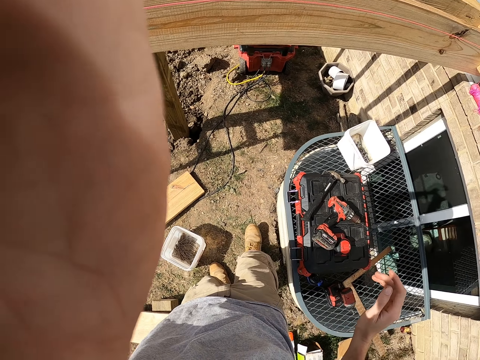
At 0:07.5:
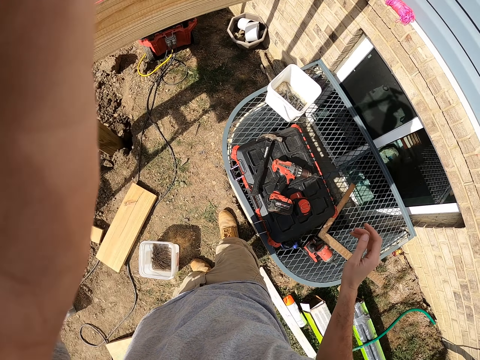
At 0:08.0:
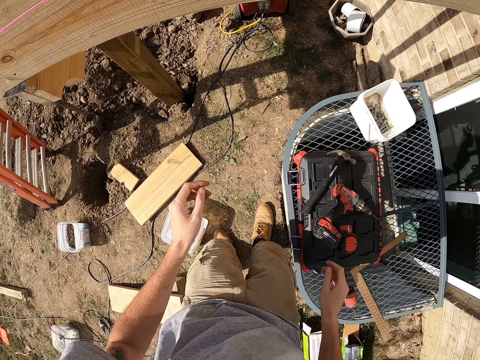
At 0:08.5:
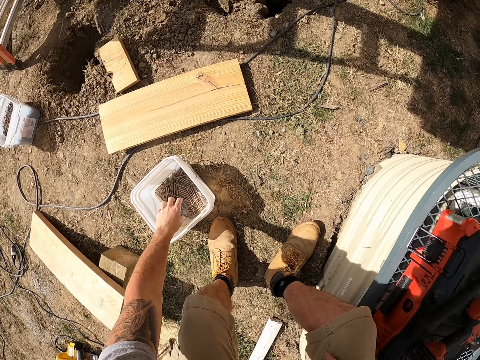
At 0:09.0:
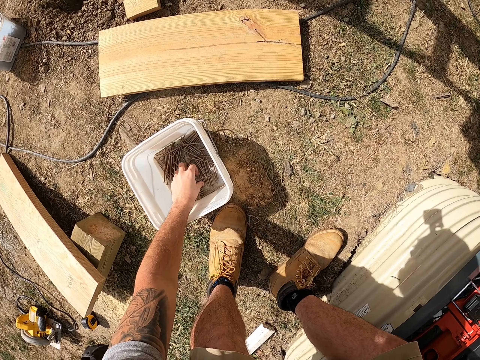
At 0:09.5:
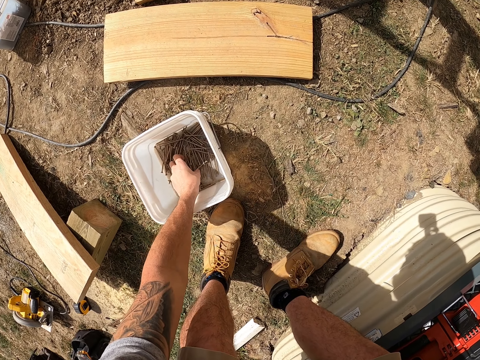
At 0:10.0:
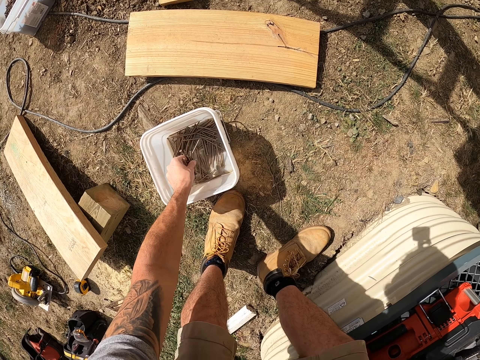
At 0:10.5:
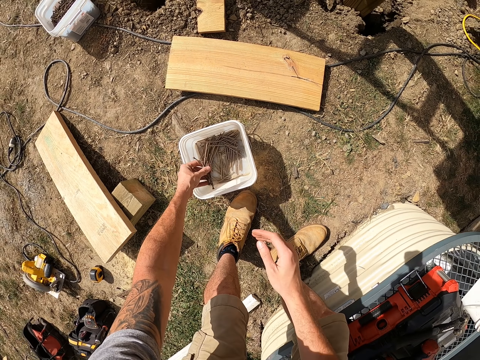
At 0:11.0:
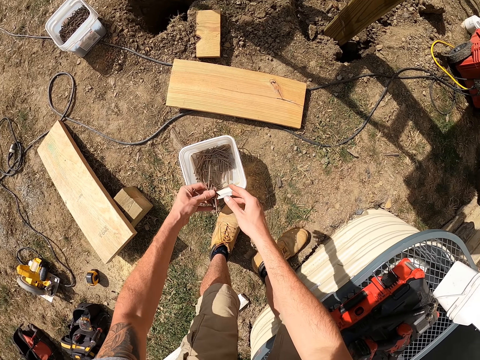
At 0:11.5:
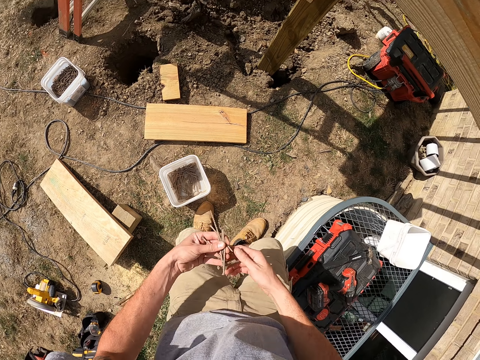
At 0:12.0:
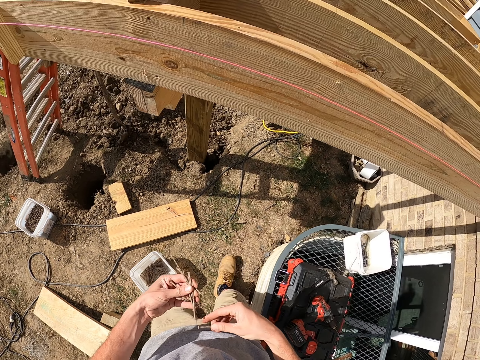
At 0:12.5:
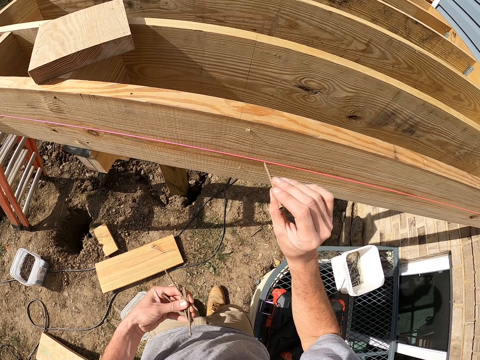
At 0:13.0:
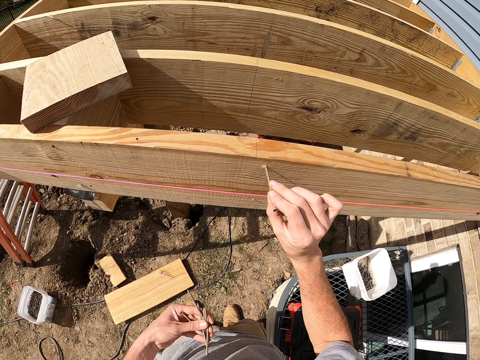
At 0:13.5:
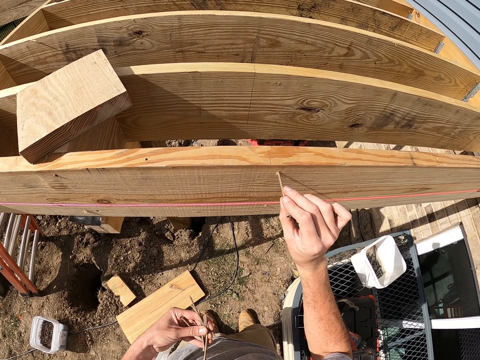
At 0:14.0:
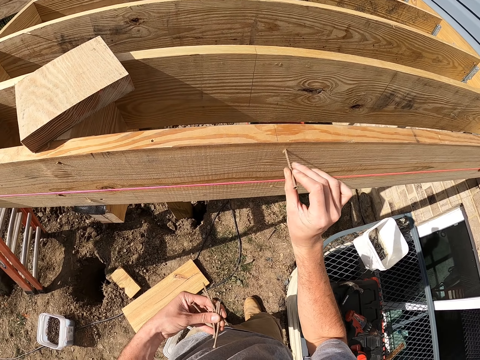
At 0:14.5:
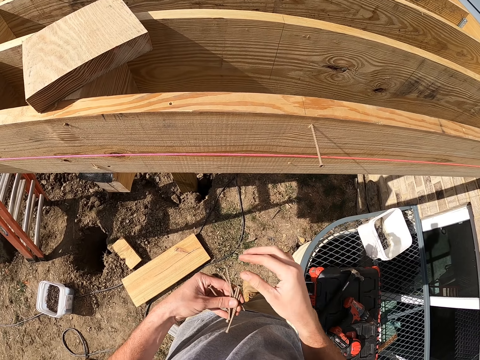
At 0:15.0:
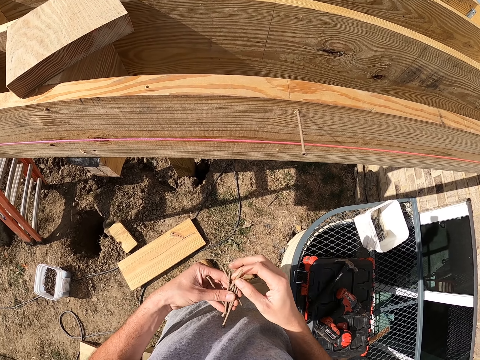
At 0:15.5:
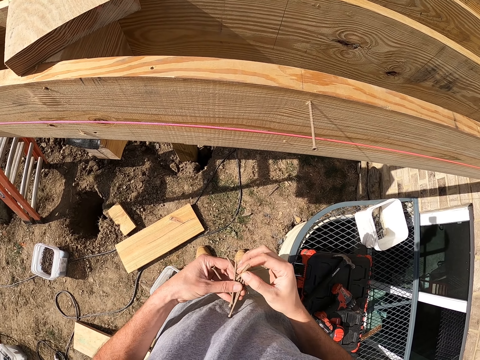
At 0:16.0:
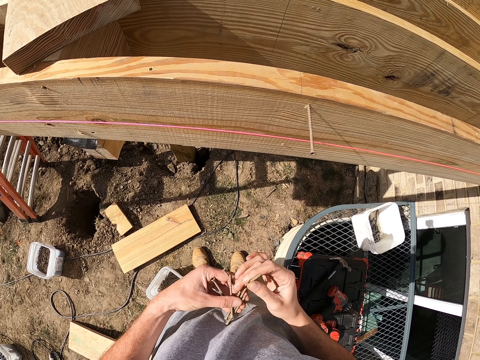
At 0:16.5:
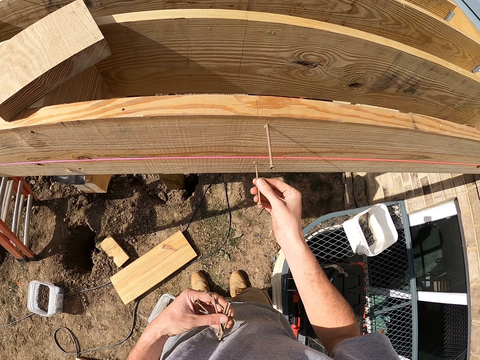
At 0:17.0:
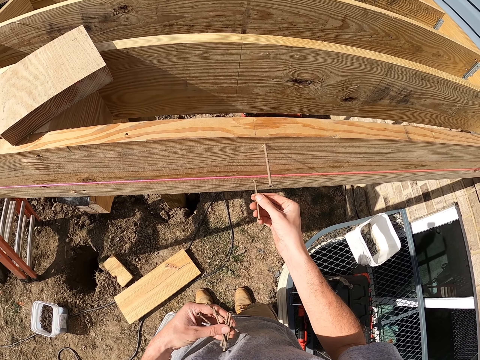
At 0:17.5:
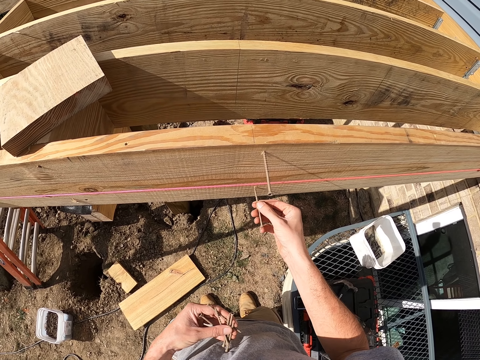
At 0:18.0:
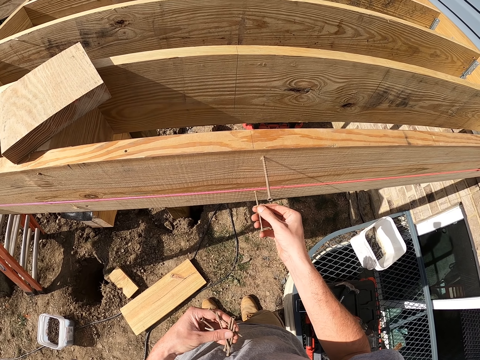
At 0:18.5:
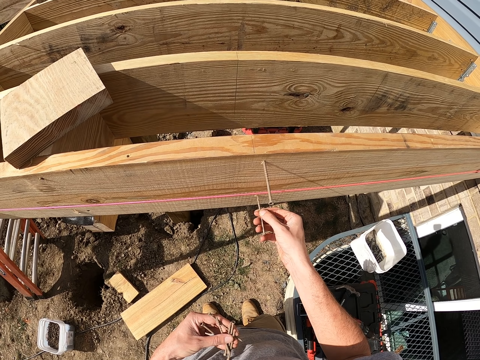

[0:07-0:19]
The camera wearer picks up the nails. They insert the nail into the wood. They fix the nails to the wood.

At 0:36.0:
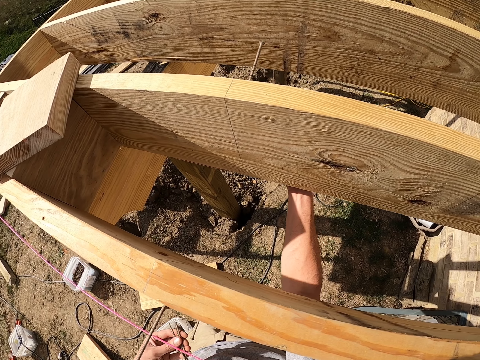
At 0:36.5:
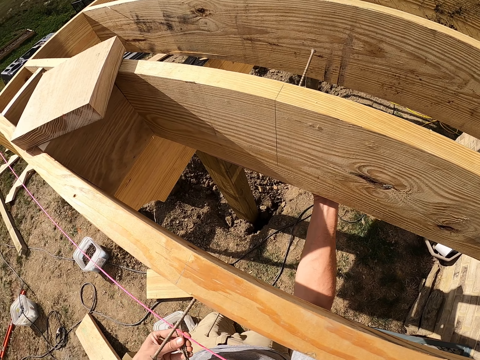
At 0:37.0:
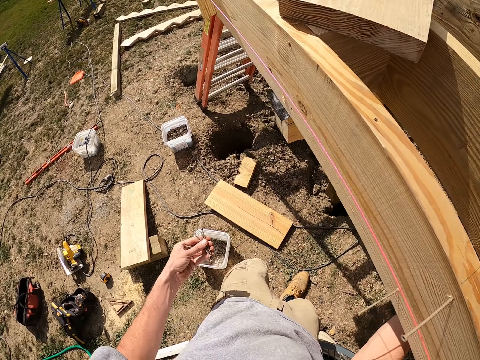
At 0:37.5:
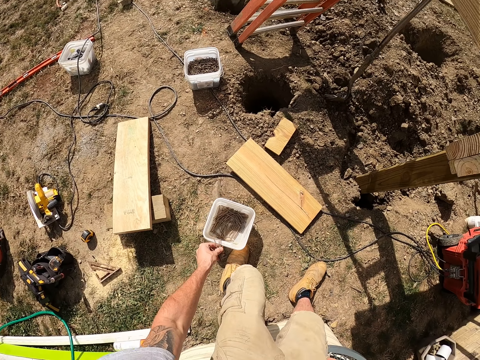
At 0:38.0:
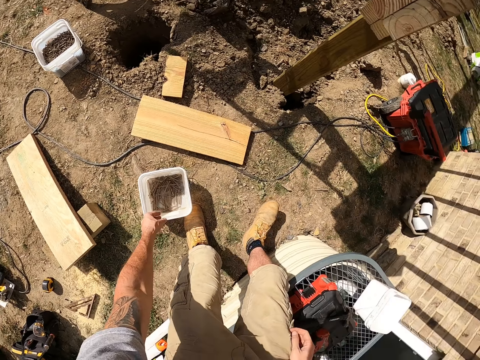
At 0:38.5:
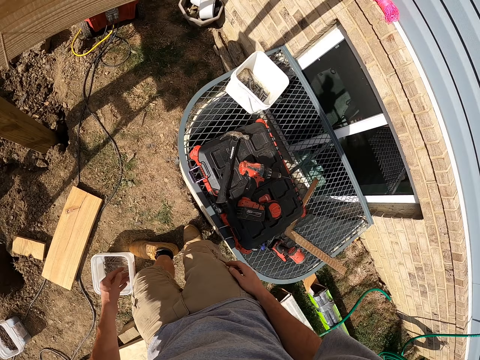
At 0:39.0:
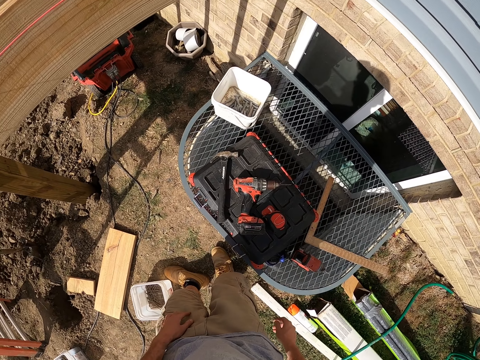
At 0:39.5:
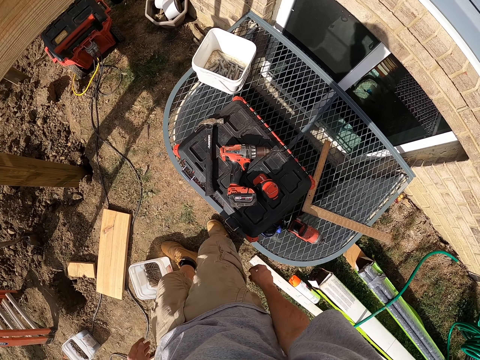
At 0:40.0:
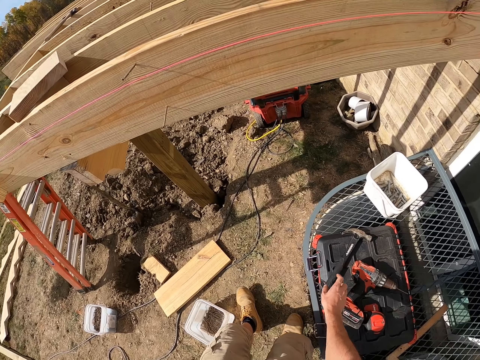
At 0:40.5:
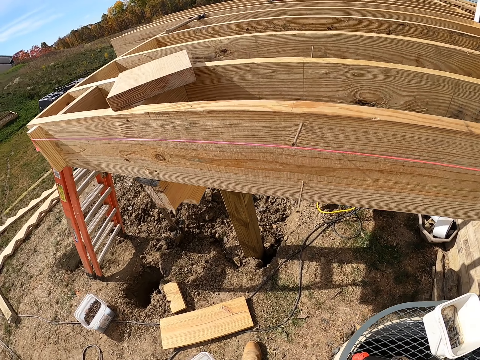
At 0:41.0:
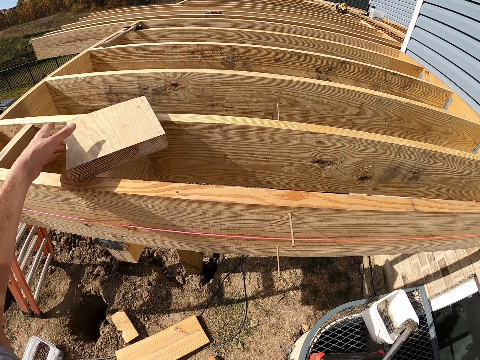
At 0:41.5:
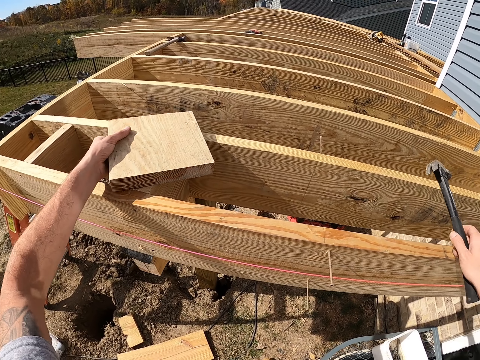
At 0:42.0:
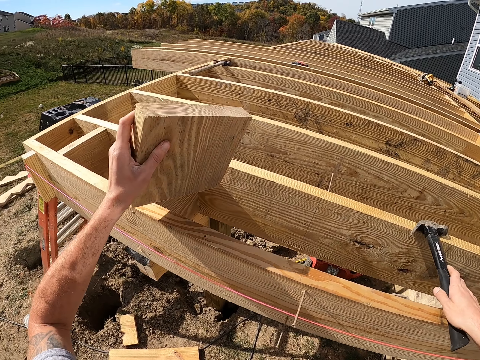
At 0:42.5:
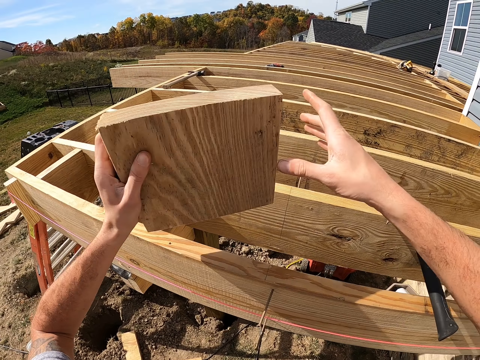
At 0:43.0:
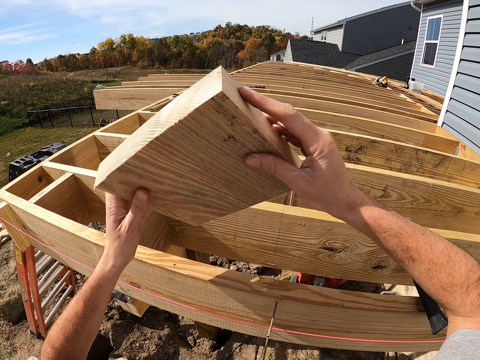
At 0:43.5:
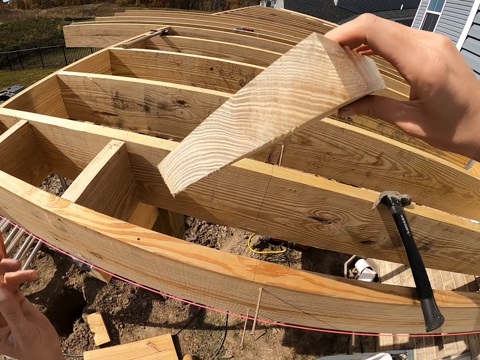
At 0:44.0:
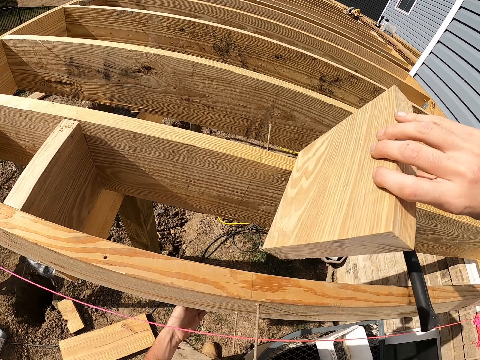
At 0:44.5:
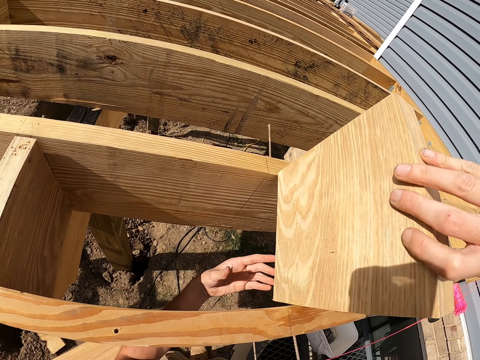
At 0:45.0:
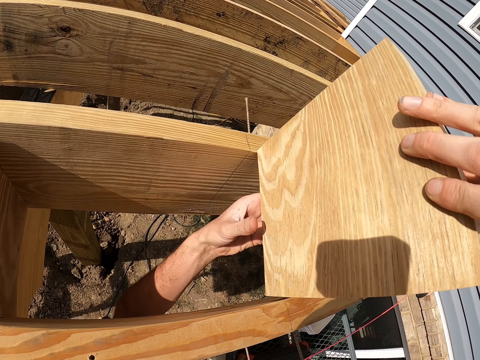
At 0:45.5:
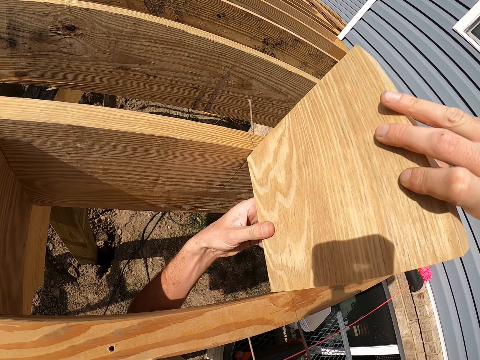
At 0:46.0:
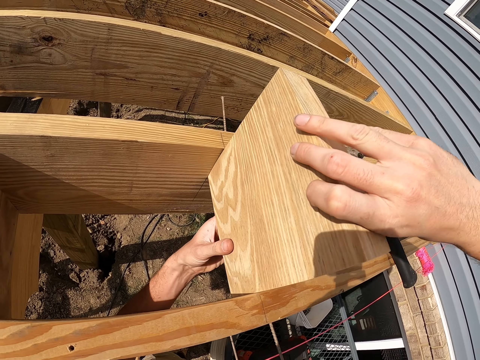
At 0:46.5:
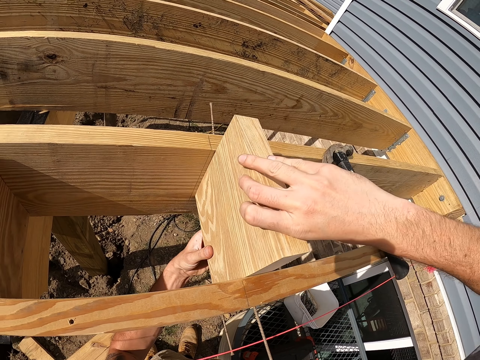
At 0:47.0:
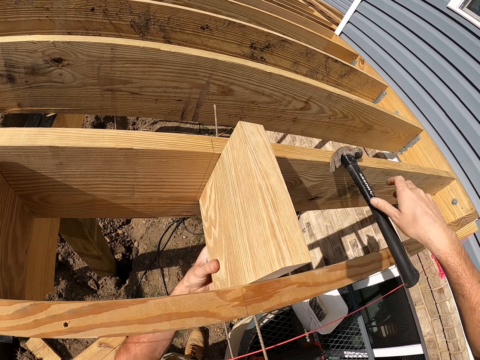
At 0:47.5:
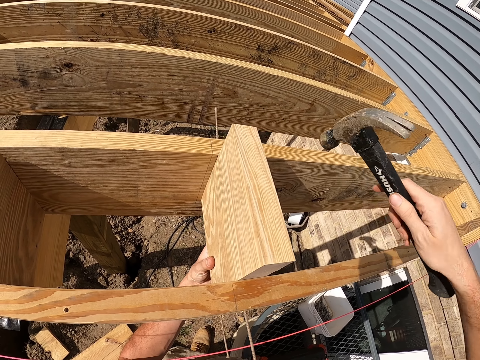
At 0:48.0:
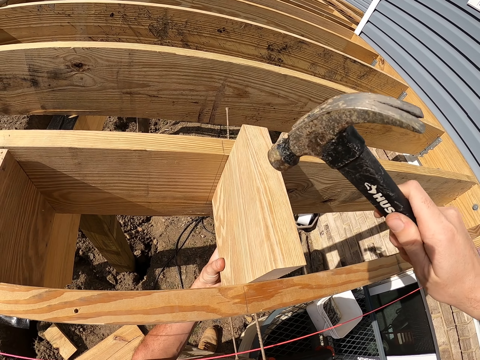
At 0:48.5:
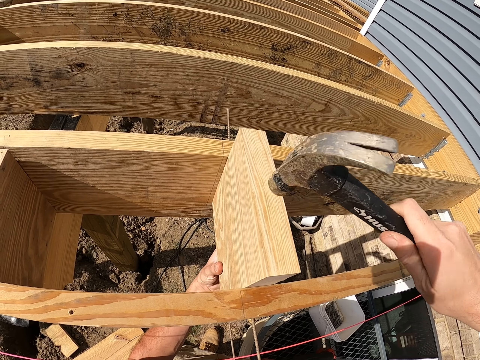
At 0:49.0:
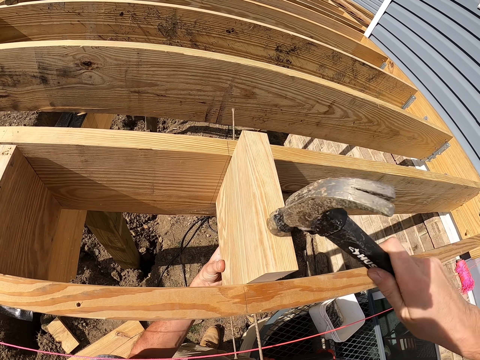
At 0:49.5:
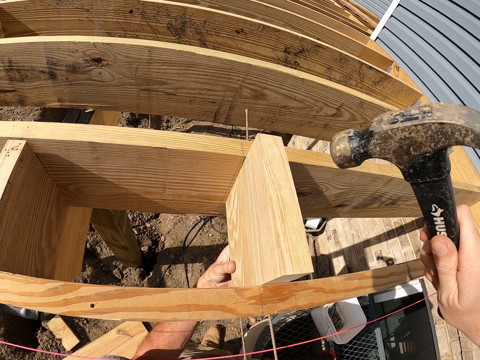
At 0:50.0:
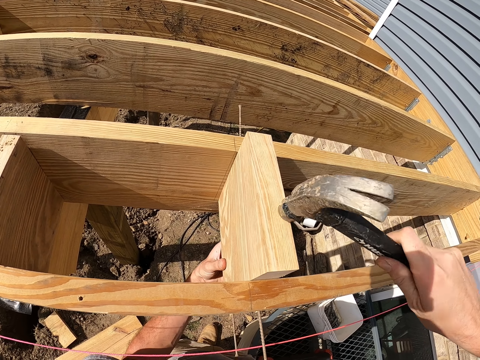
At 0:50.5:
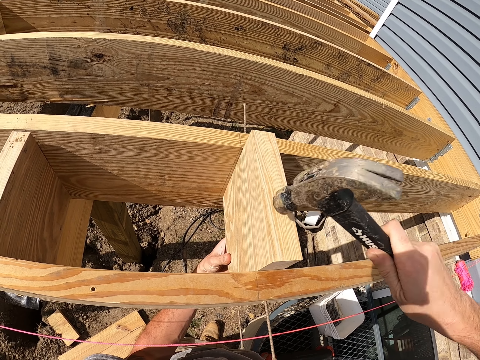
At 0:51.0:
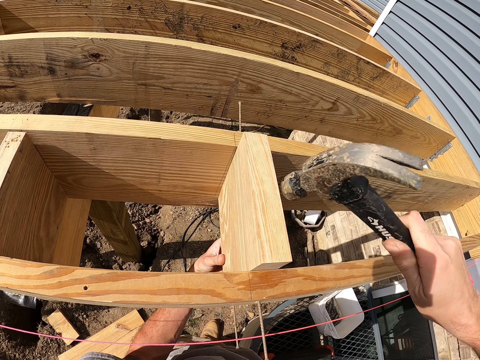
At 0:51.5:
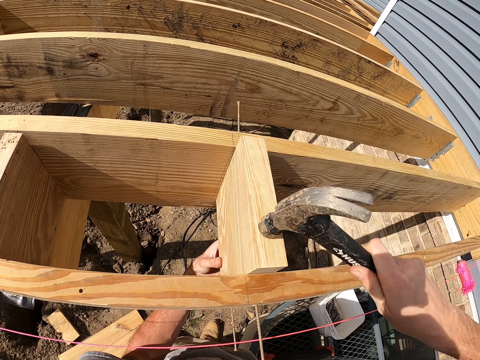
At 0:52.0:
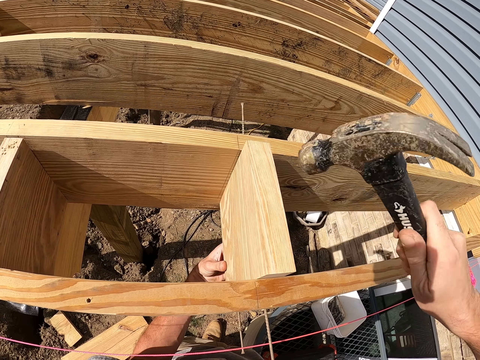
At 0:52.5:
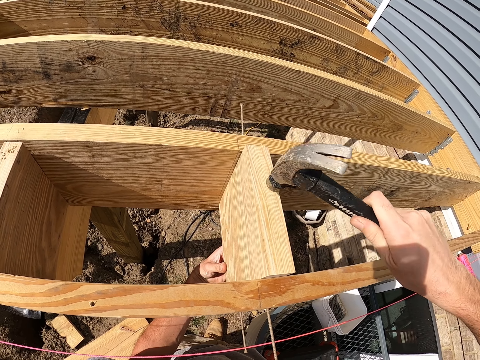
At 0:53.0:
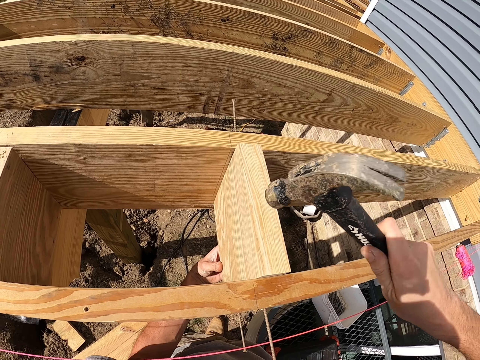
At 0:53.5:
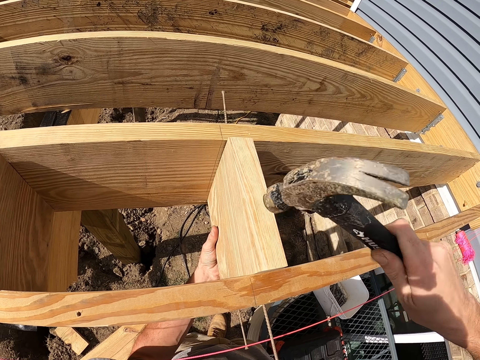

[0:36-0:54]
The camera wearer puts back the remaining nails. They pick up the hammer, pick up the block of wood, and put the hammer over the wood. They hold the wood. They fix the block of wood using their hand. They fix the block of wood using the hammer.
